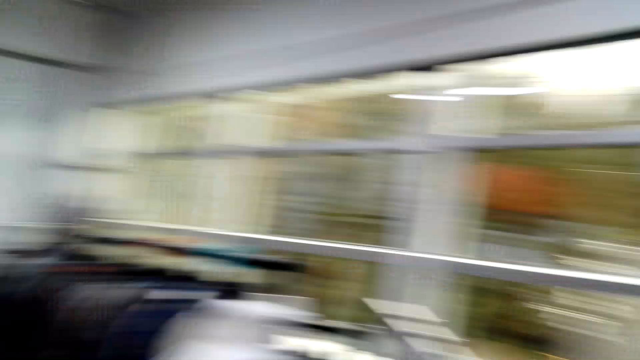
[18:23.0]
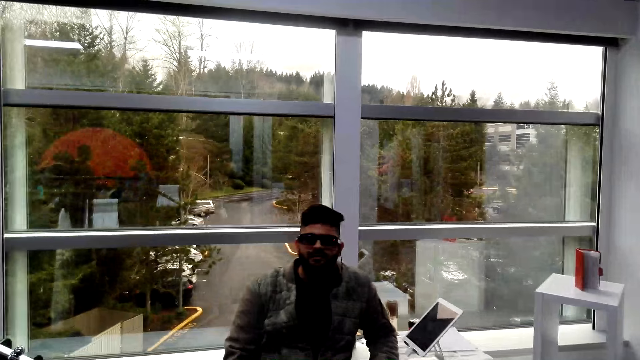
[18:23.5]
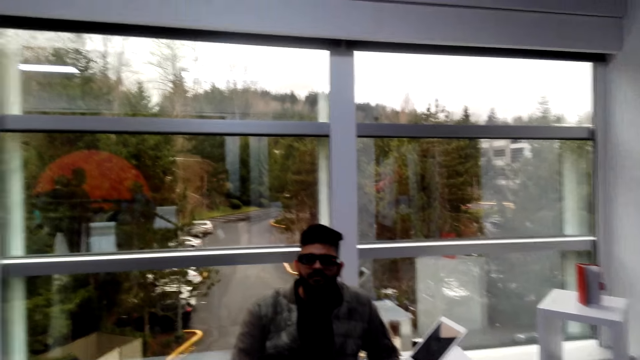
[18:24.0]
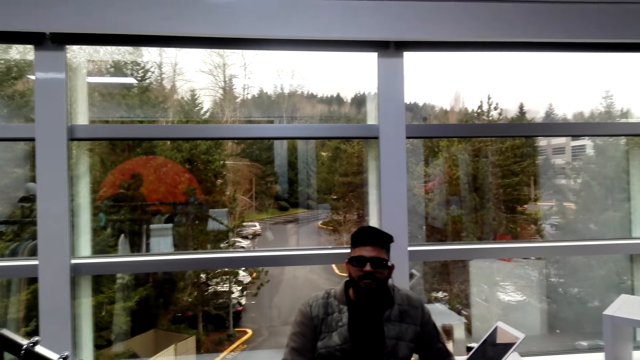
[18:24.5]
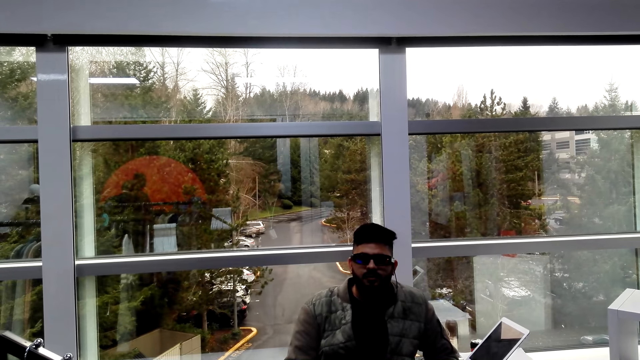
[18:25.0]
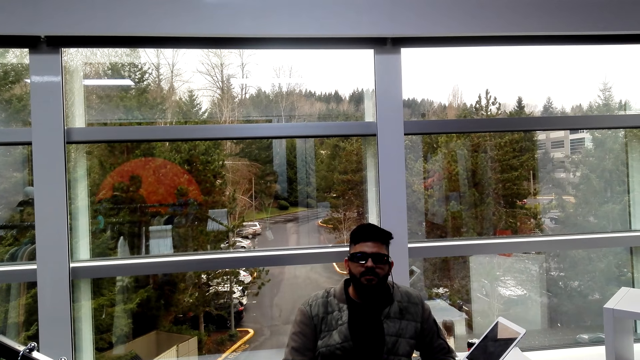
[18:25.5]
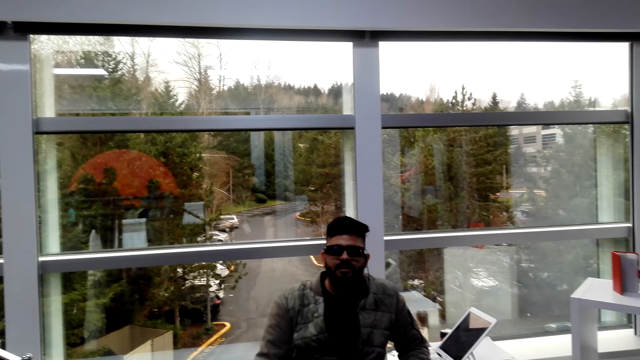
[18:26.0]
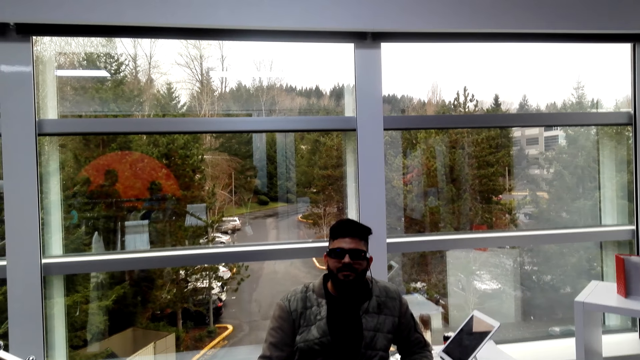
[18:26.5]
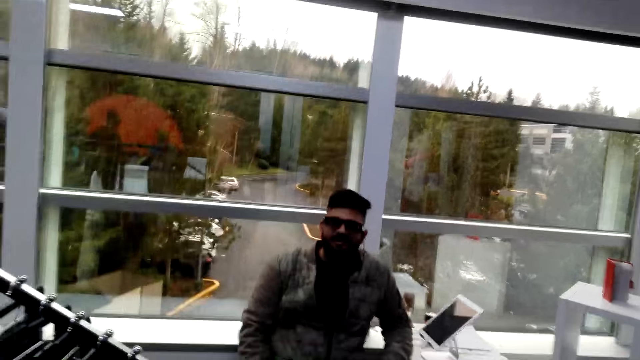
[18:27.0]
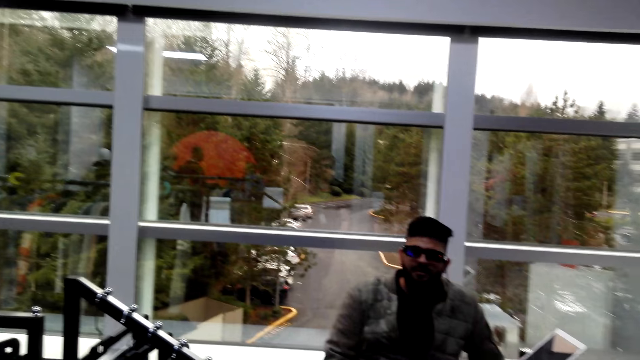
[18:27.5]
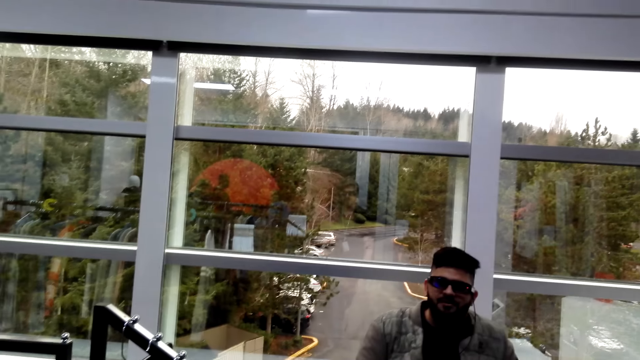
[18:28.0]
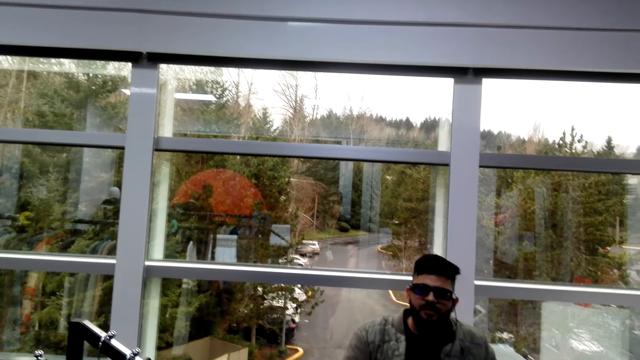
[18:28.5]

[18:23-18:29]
The camera wearer converses with the woman and the man in a boutique.

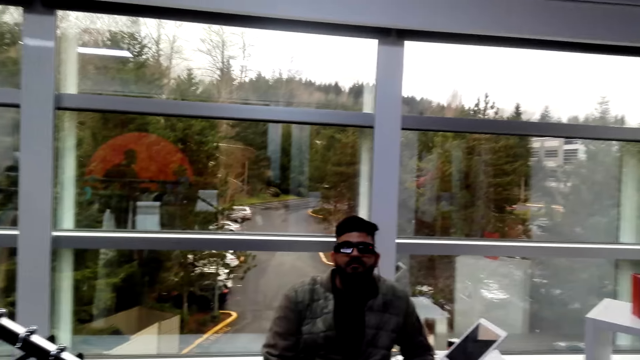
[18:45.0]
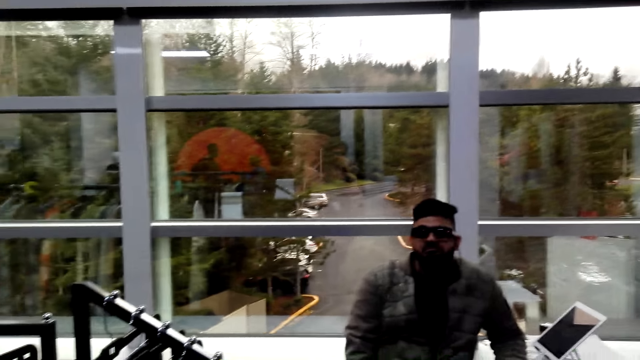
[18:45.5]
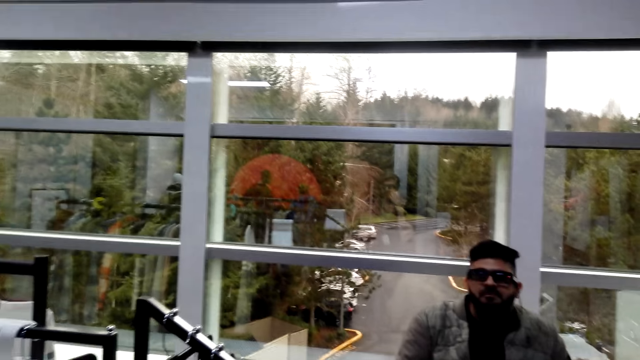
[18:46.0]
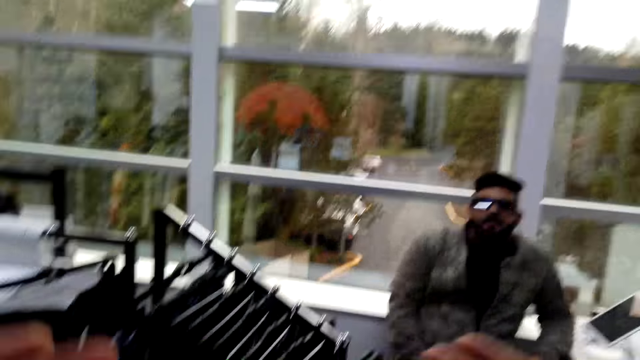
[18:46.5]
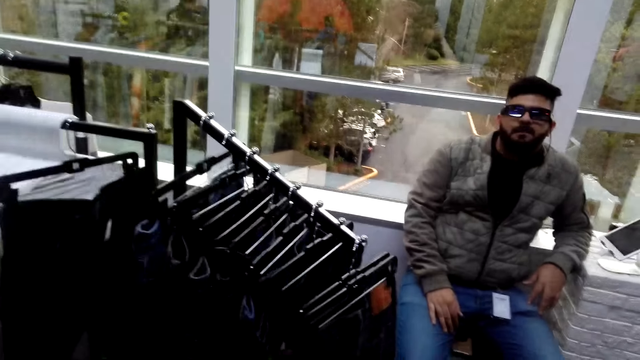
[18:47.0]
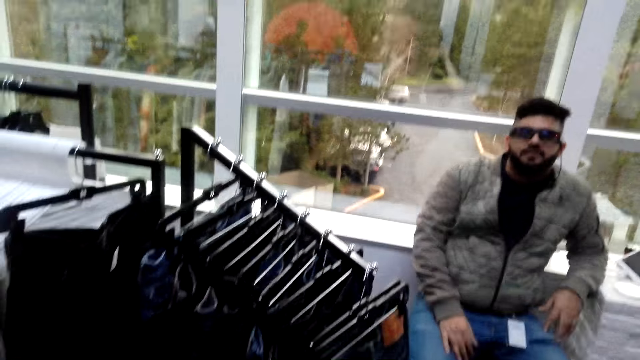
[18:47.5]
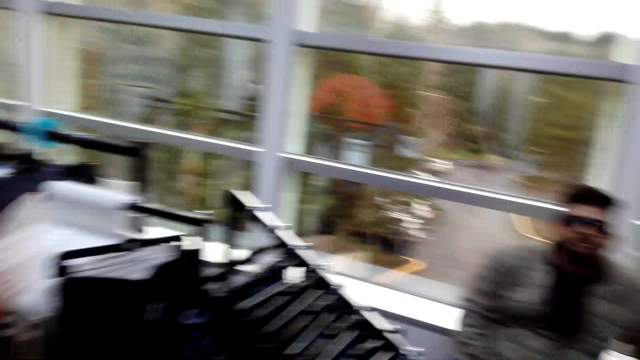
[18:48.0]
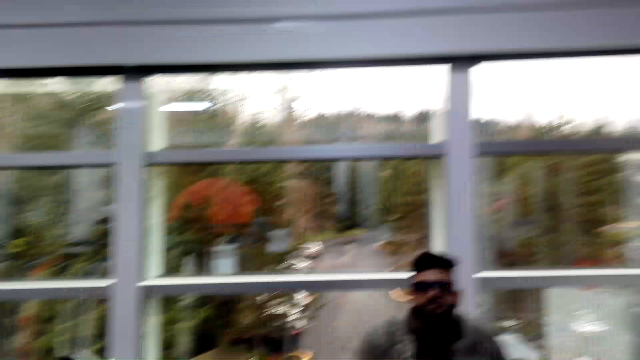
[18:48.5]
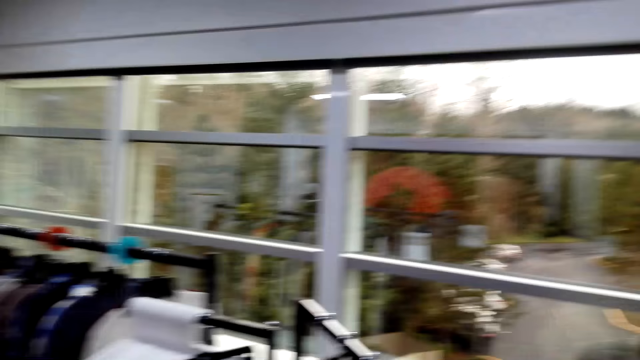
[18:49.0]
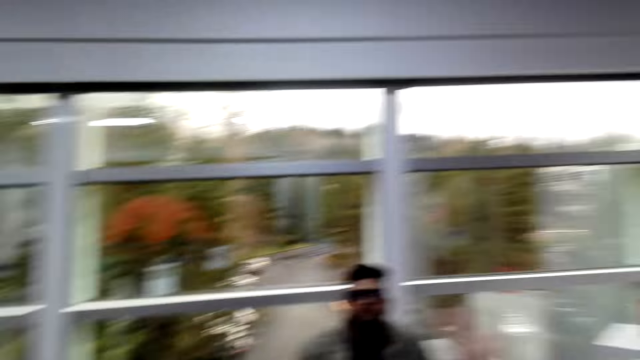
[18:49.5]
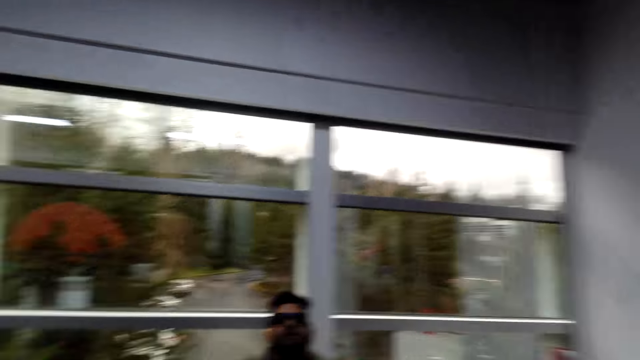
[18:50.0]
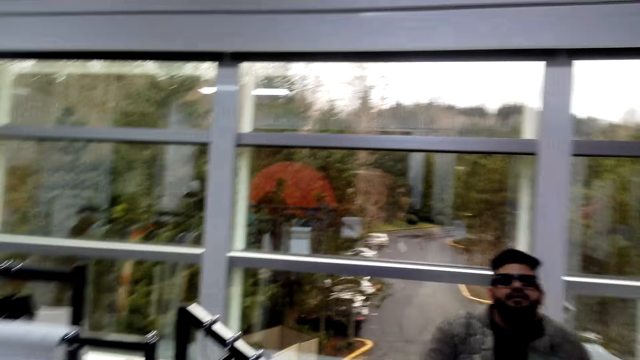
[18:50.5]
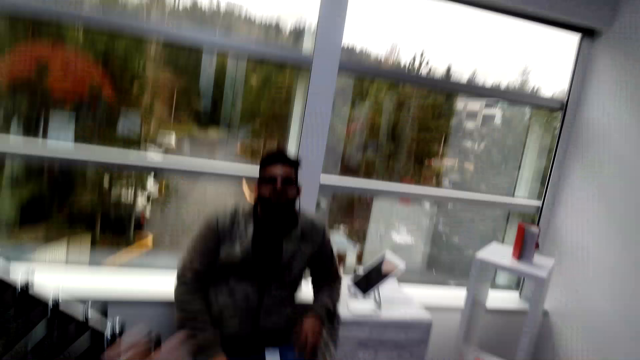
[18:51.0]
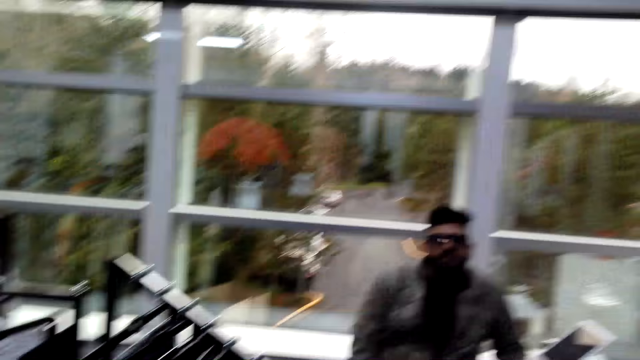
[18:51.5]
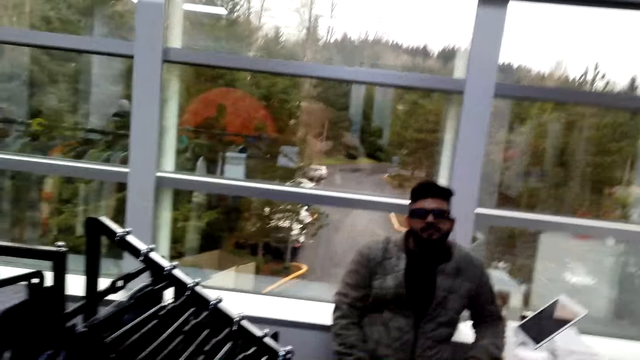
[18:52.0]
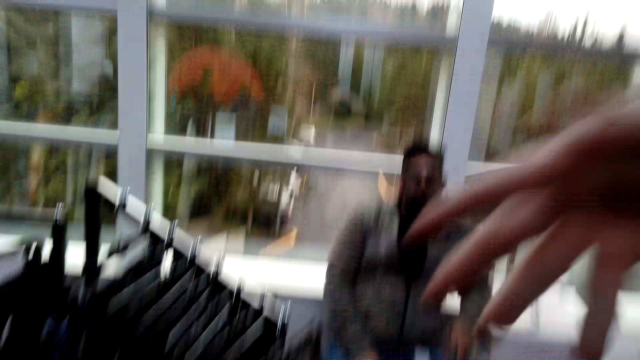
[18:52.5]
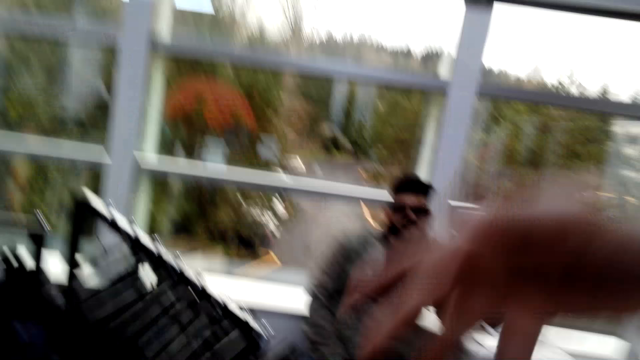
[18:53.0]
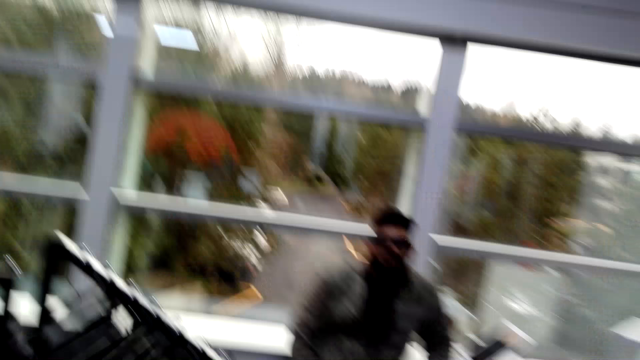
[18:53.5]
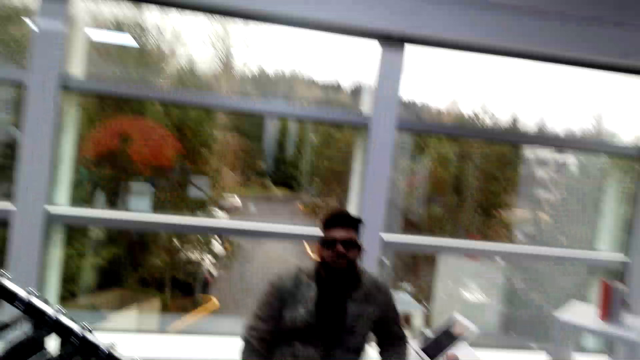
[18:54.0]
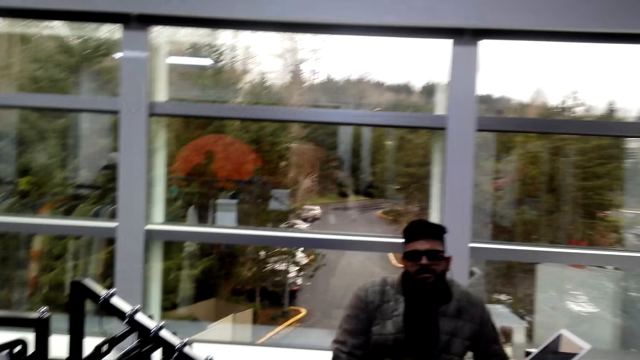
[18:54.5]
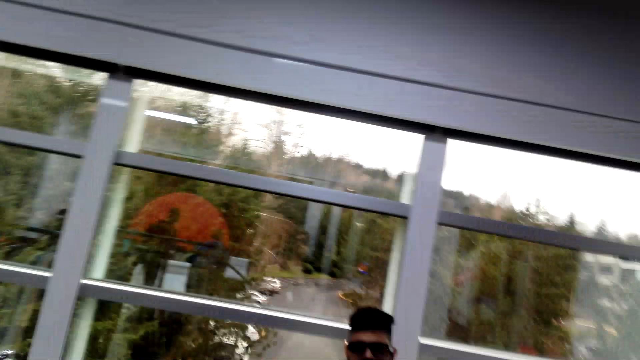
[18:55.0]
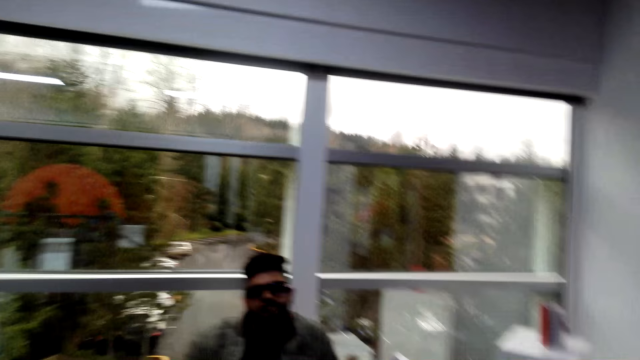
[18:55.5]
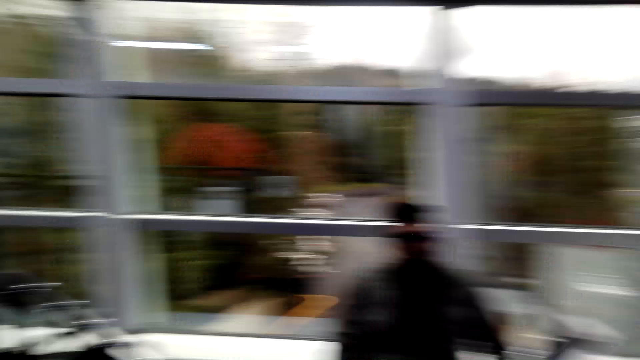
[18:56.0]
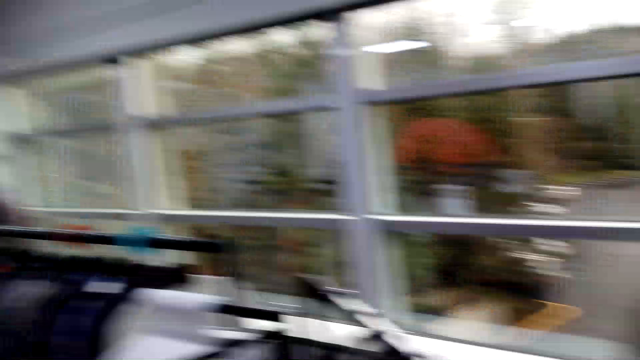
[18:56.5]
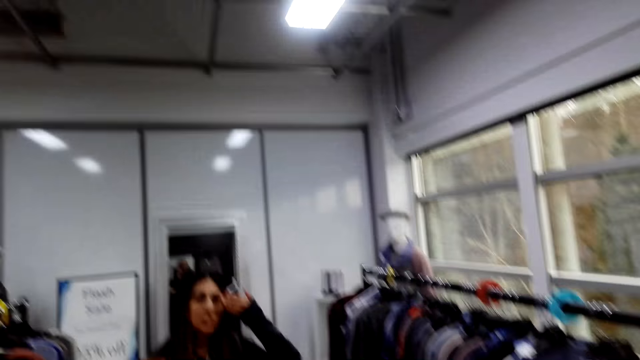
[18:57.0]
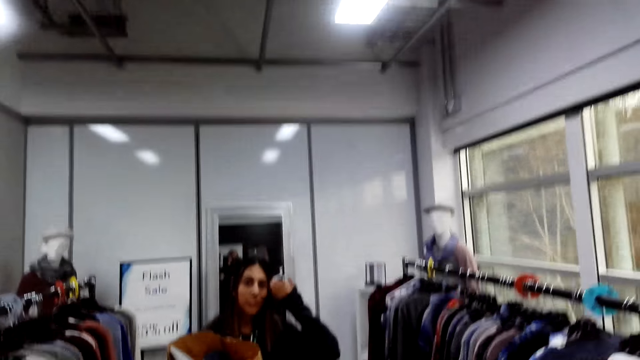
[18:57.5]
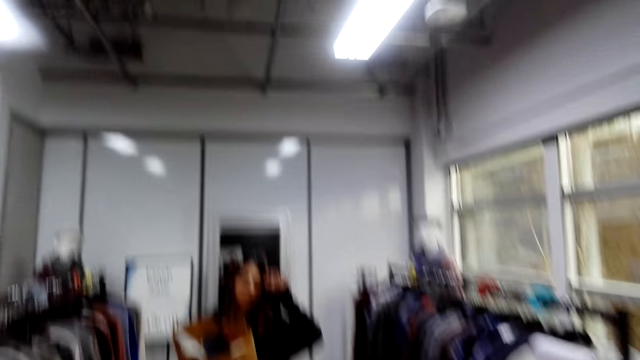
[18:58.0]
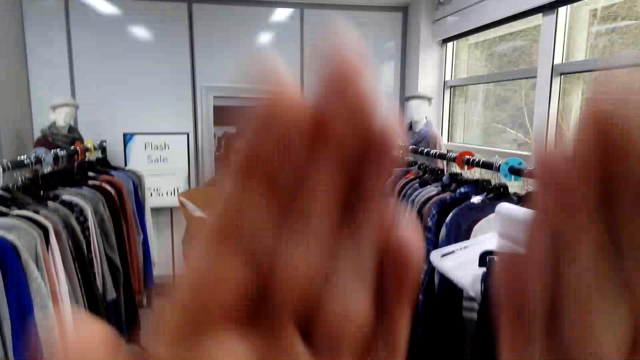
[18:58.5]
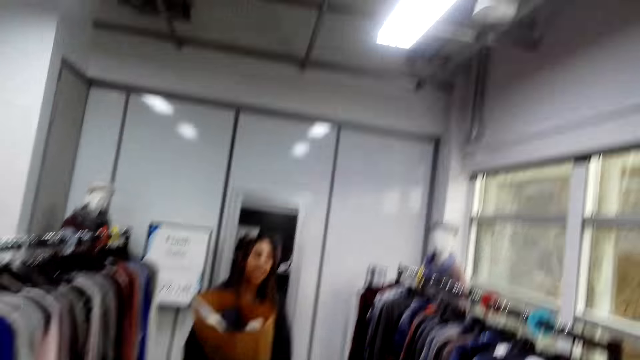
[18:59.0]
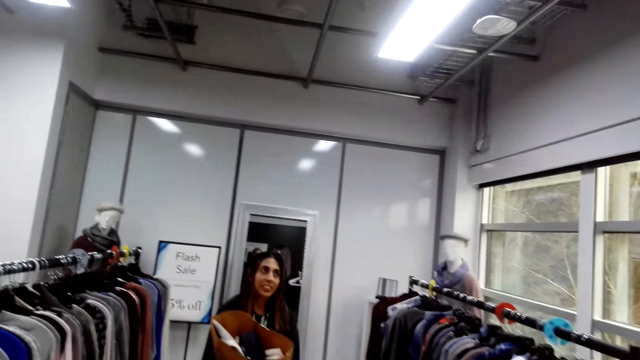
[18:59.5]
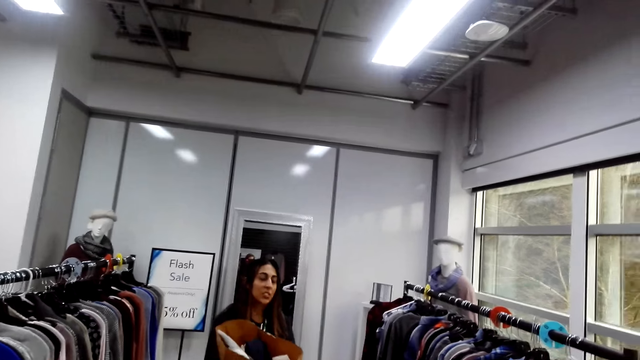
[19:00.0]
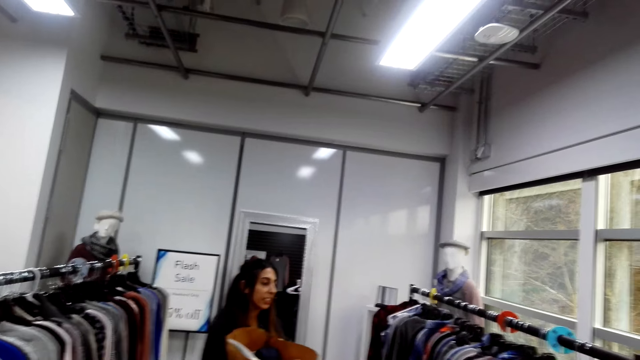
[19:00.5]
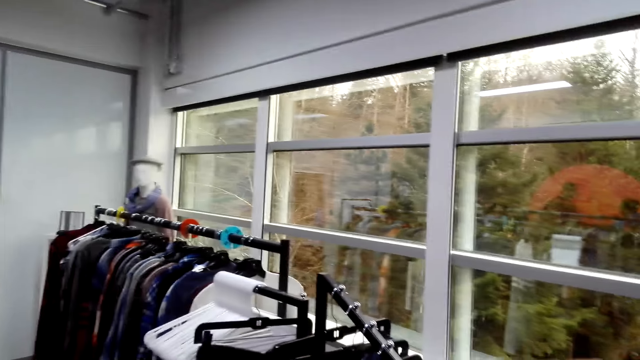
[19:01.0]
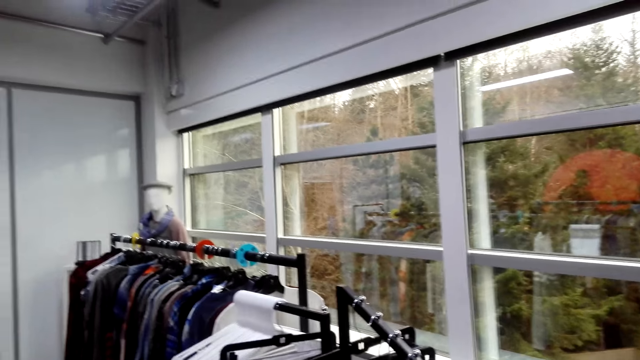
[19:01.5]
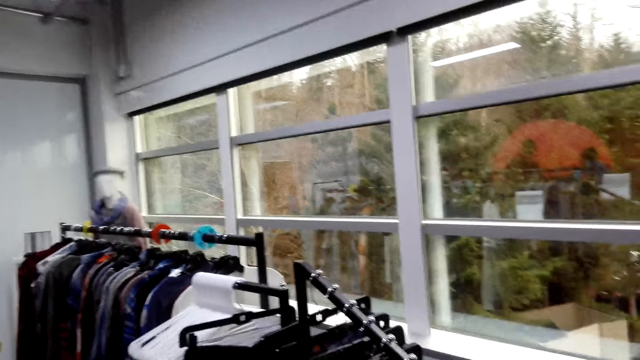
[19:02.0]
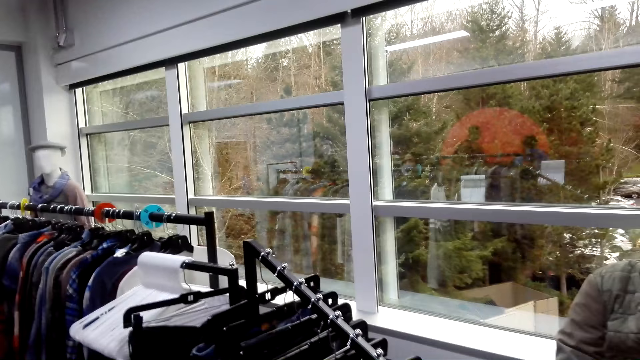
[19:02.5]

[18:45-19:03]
The camera wearer moves his hands. He converses with the man. He moves his hands. He converses with the man and the woman. He moves his hands. The woman converses with the camera wearer.
